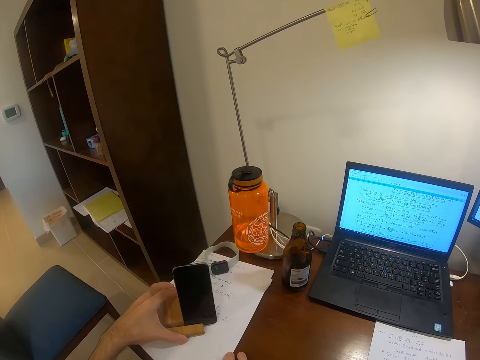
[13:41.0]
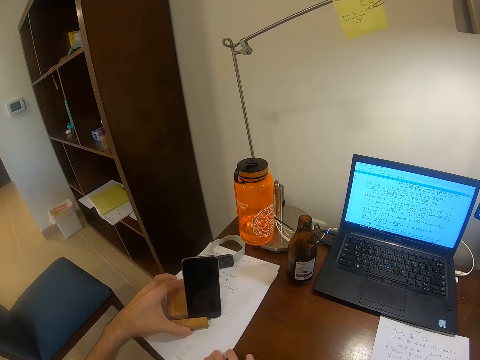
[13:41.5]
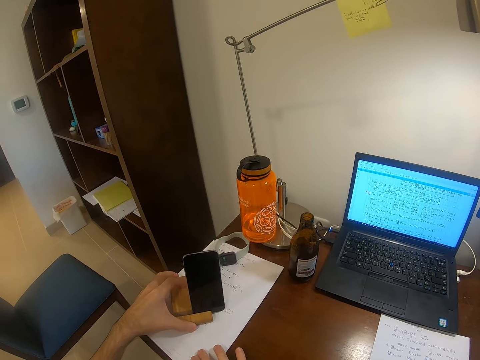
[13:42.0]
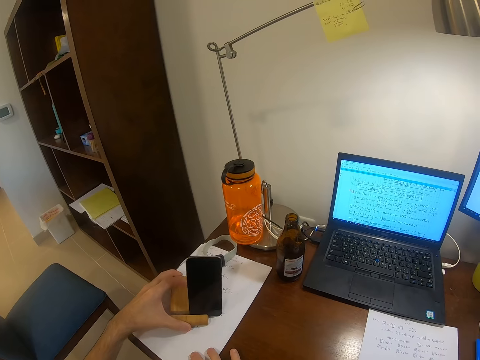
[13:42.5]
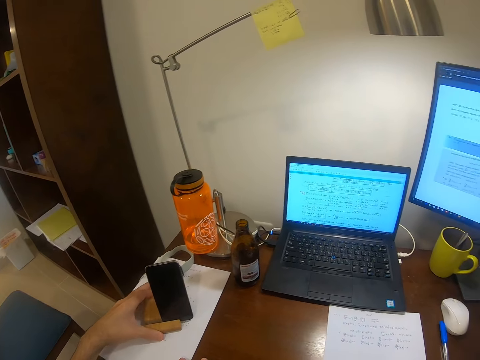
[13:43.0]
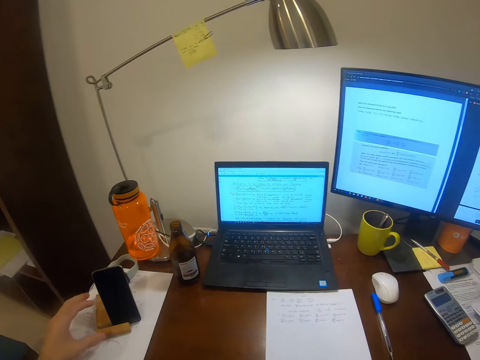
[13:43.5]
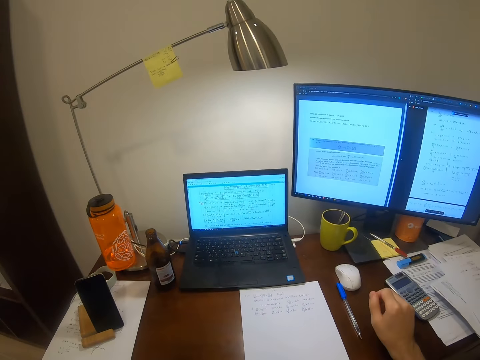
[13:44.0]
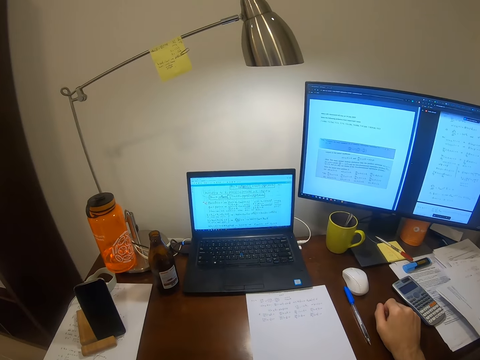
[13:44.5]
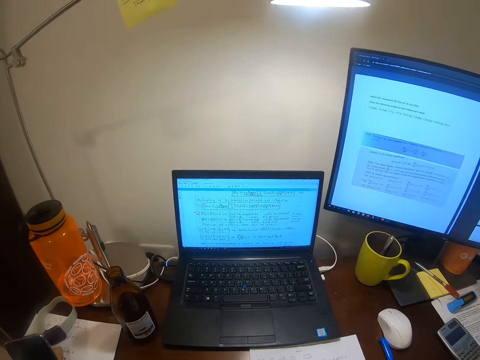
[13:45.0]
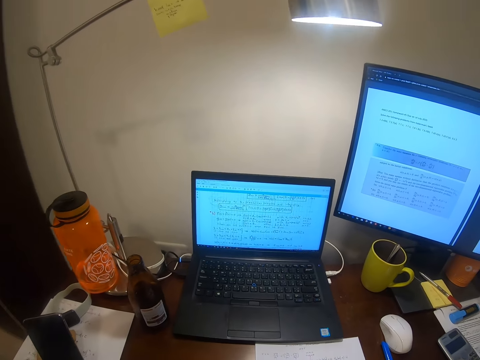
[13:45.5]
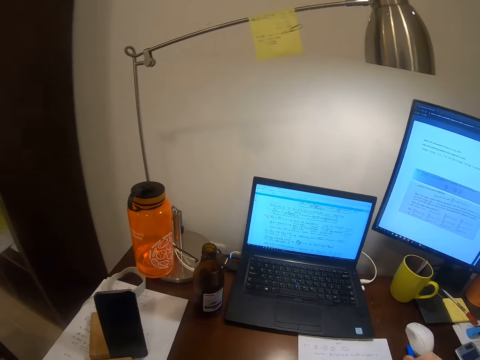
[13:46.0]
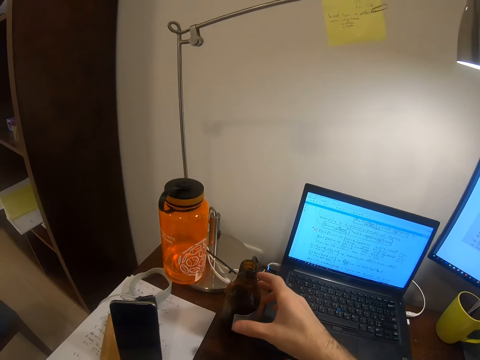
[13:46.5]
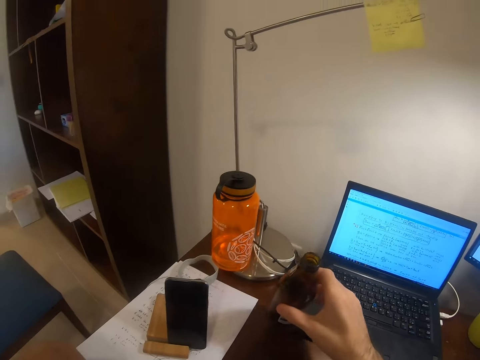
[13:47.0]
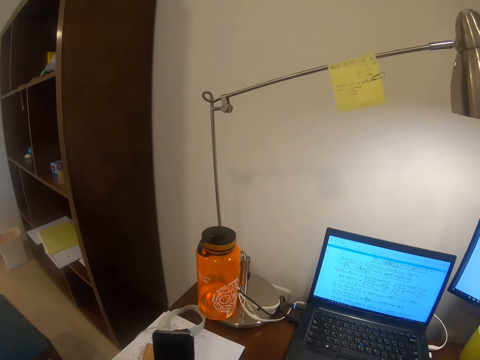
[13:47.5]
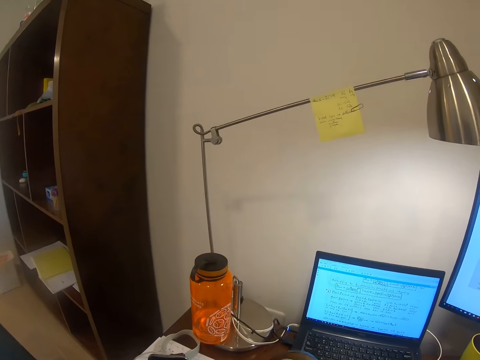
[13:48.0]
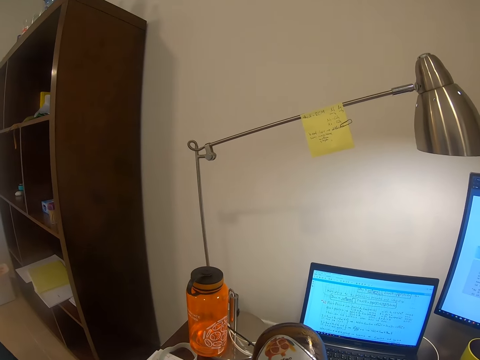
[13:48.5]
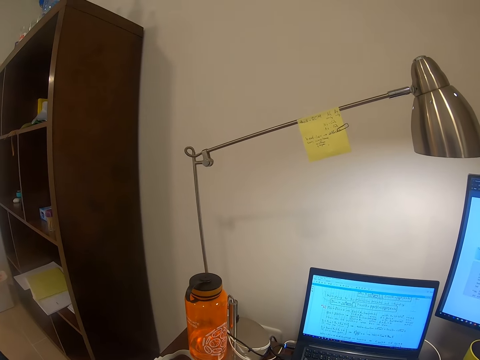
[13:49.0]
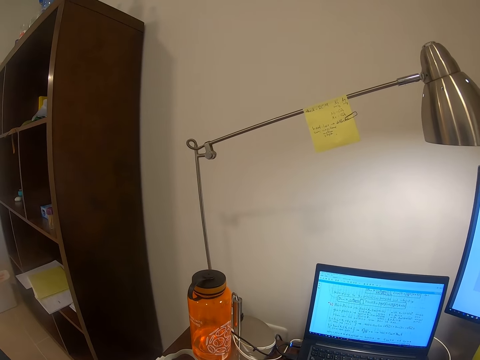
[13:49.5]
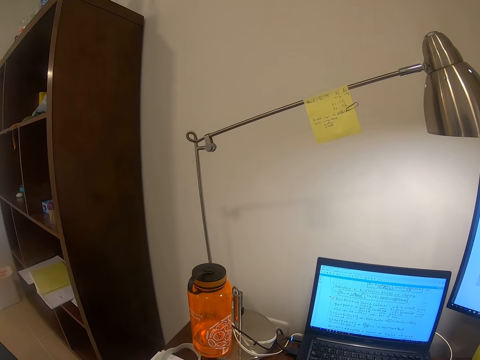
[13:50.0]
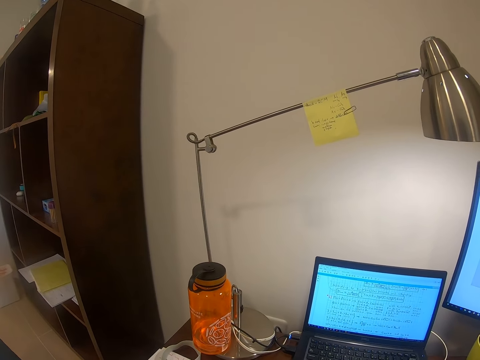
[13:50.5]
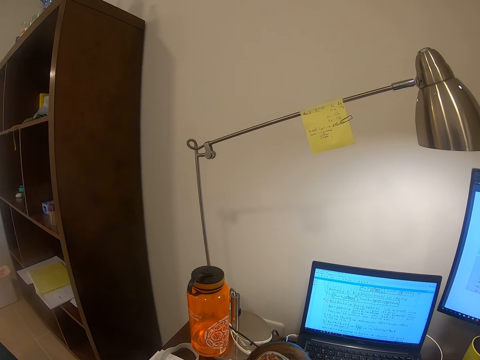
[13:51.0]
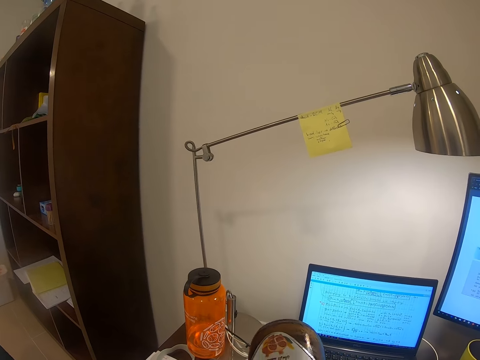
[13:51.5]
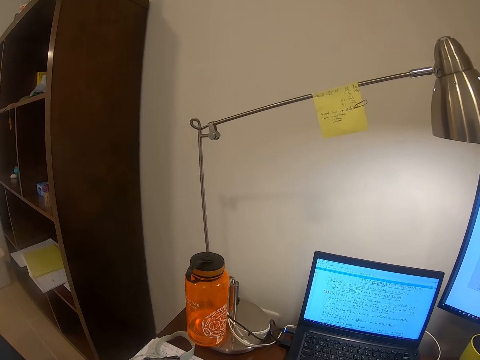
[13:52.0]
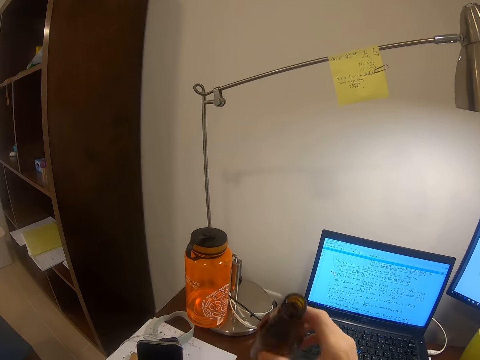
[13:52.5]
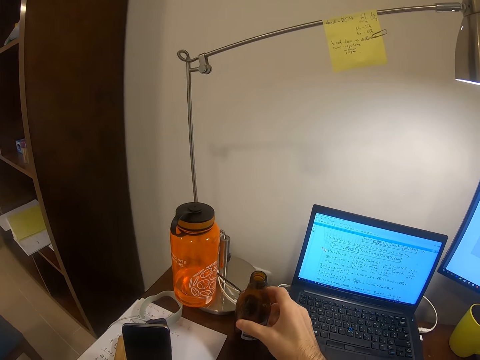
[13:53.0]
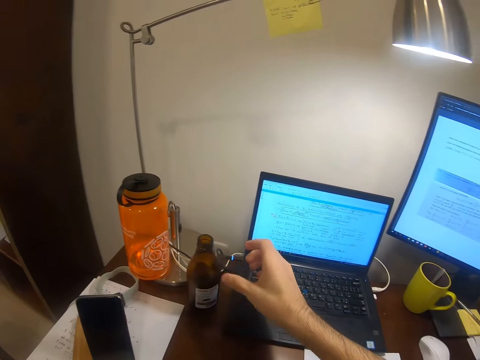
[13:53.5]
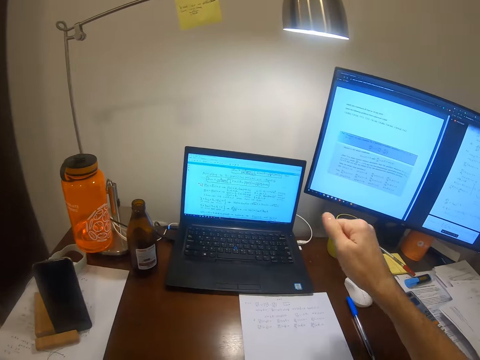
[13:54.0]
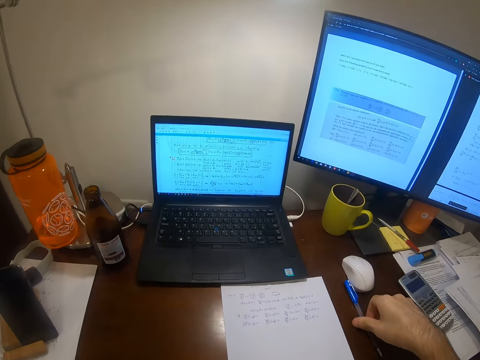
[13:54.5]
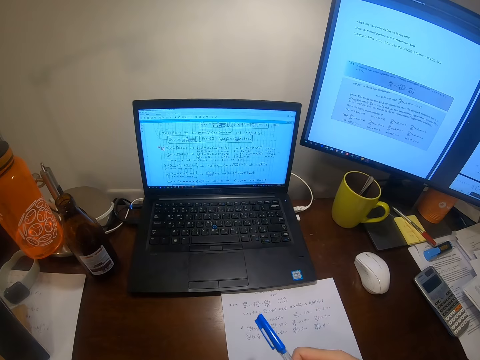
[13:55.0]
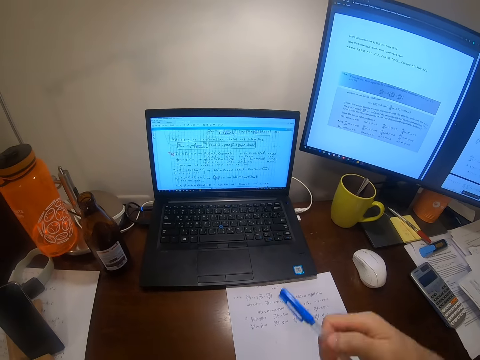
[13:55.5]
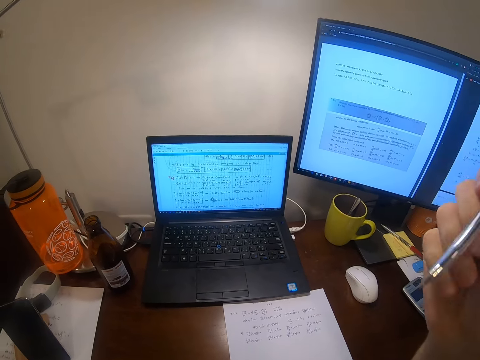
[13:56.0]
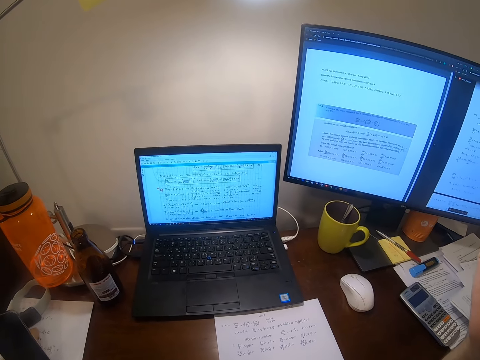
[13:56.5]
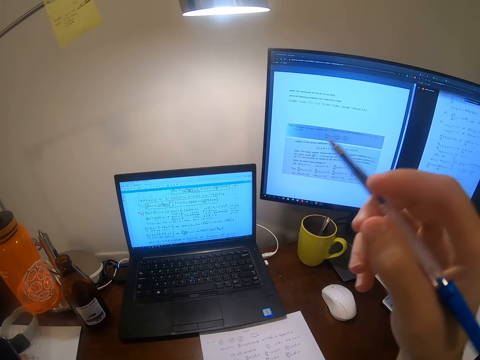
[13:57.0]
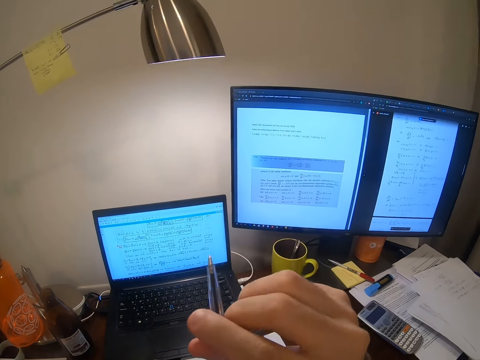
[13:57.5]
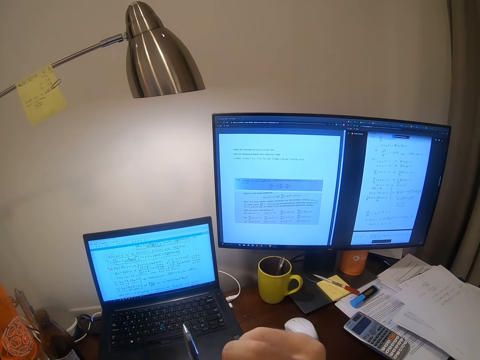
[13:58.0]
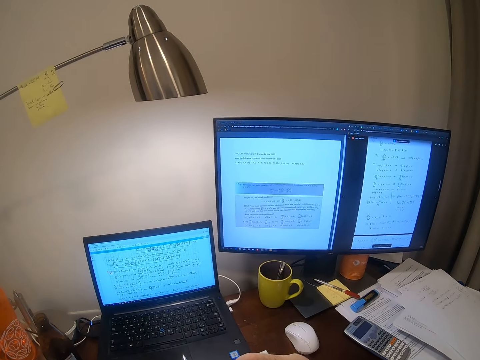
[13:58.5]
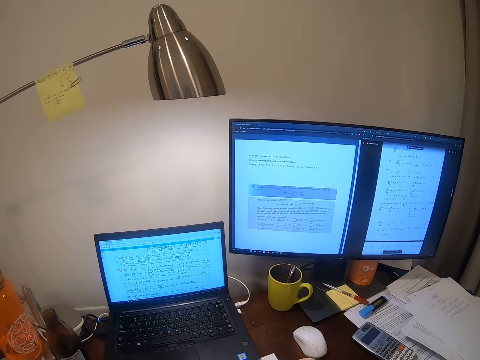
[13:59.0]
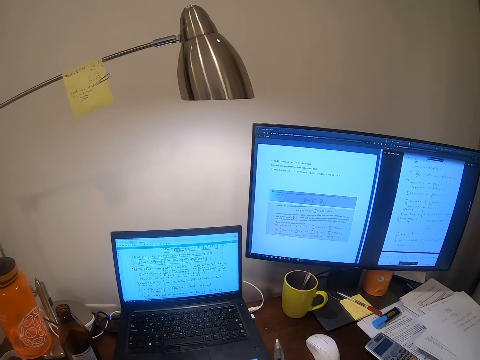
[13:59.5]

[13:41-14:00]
The camera wearer rests the hand on the table. They look around. They take a beer or bottle and pour it into a glass. They drink something from the bottle. They put the bottle on the table. They take a pen. They lift the hand.

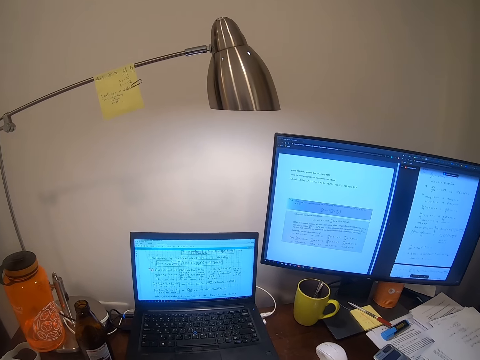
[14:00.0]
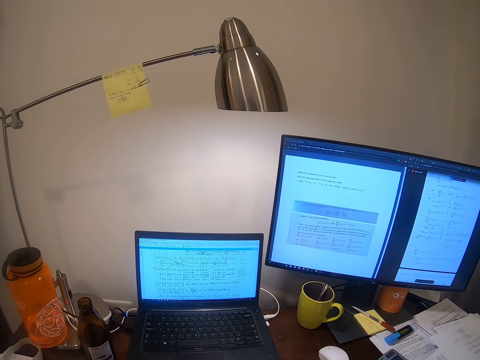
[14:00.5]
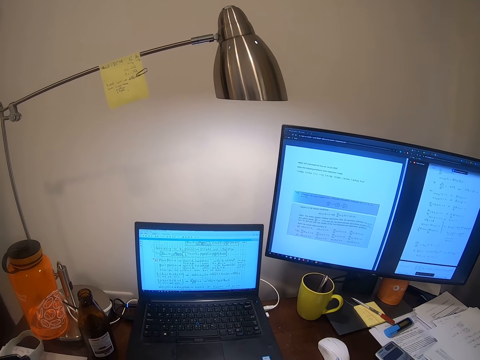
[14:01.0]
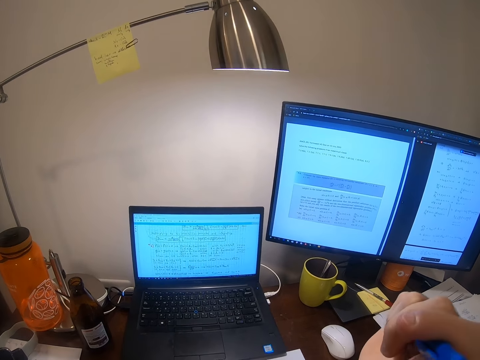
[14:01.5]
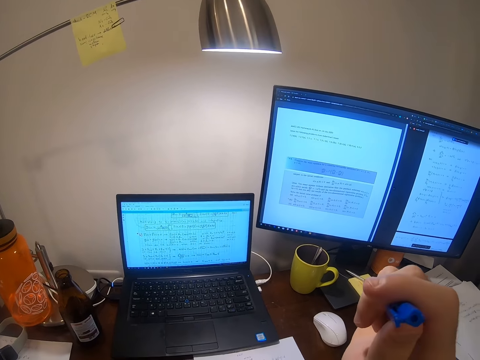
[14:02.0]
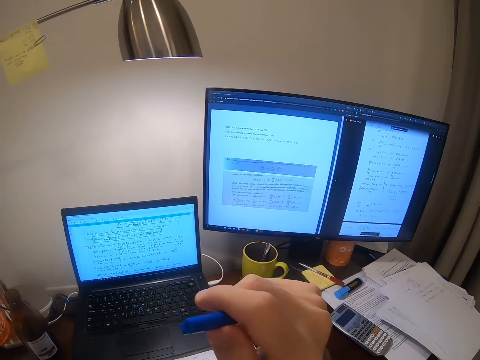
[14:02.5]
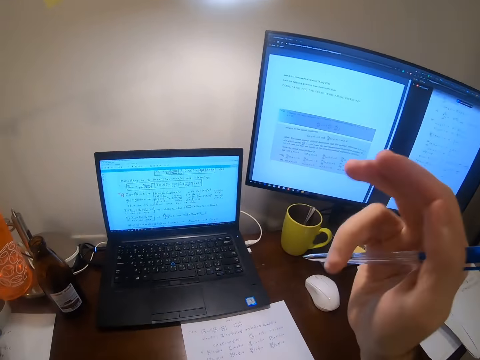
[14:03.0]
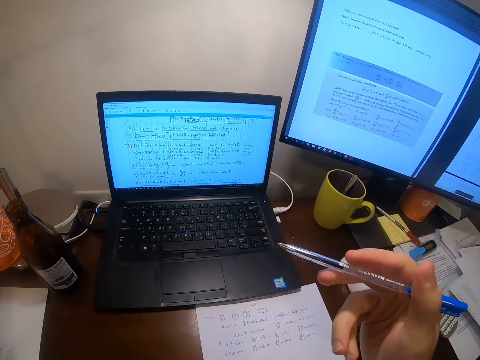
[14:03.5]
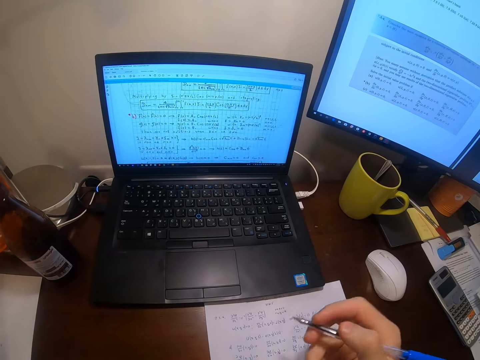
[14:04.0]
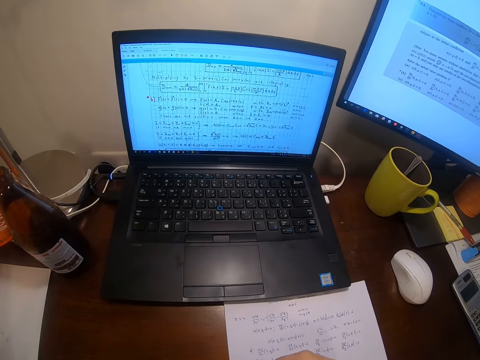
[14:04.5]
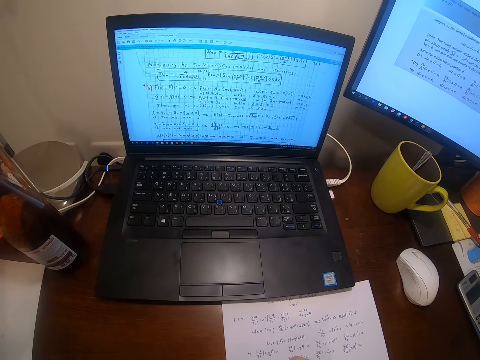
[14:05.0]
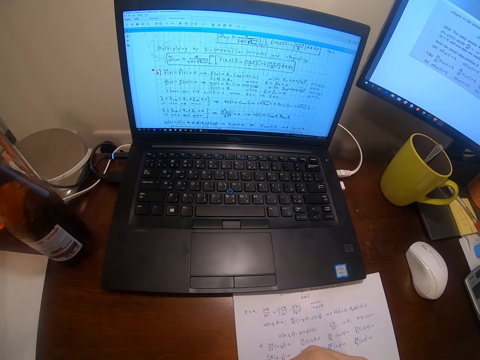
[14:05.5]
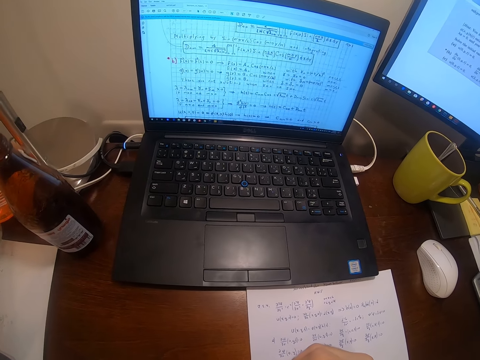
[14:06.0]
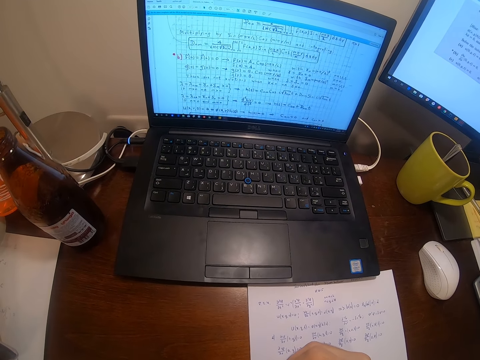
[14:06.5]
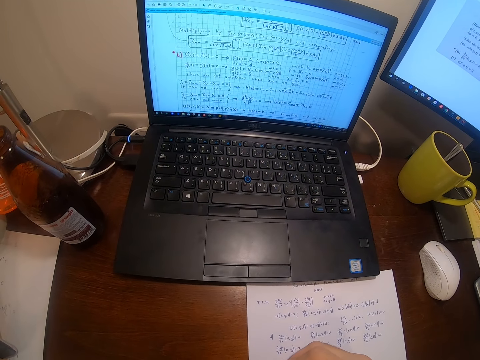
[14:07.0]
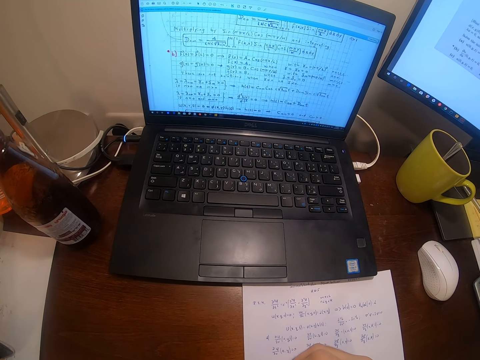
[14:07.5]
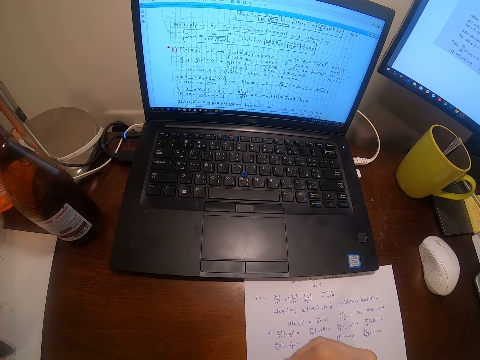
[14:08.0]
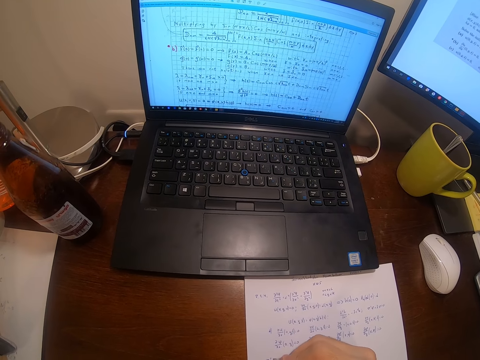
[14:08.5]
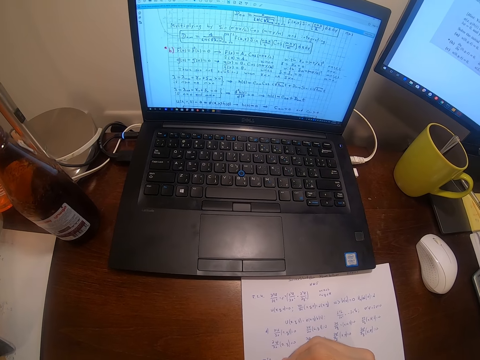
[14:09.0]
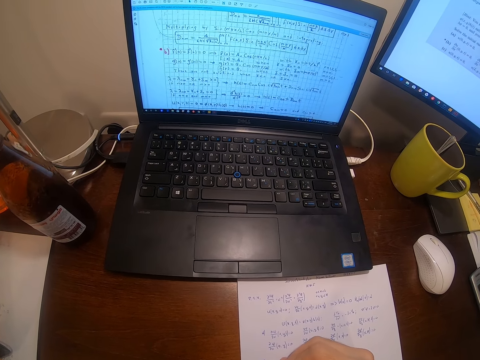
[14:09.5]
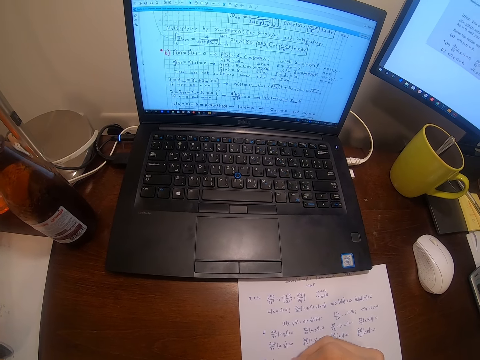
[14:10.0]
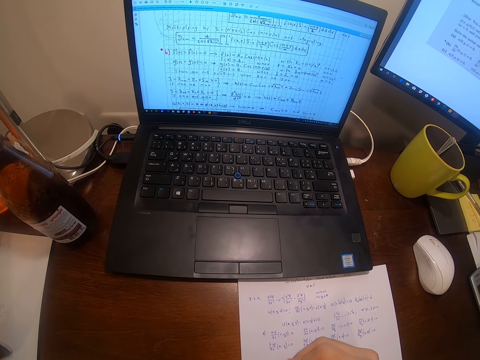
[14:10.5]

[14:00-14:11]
The camera wearer writes on the paper. He writes on the paper reading from his laptop.
